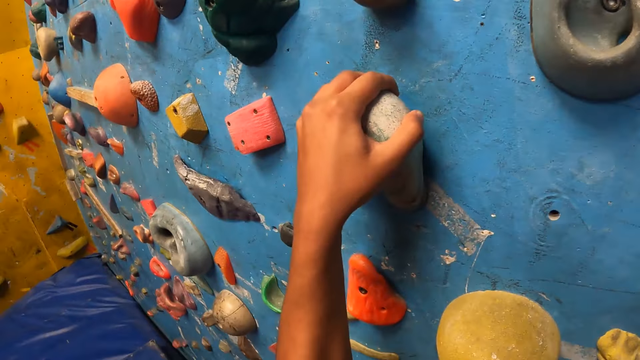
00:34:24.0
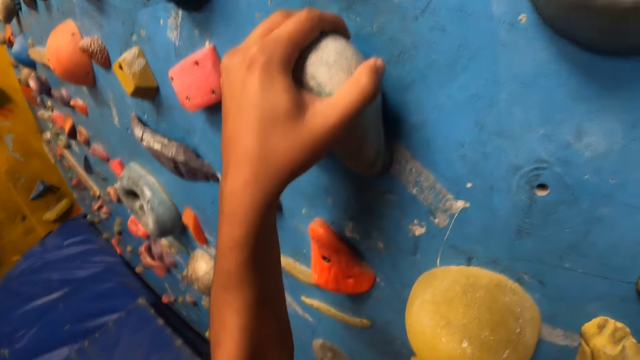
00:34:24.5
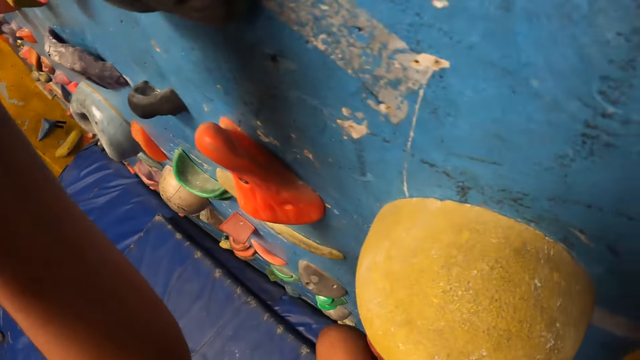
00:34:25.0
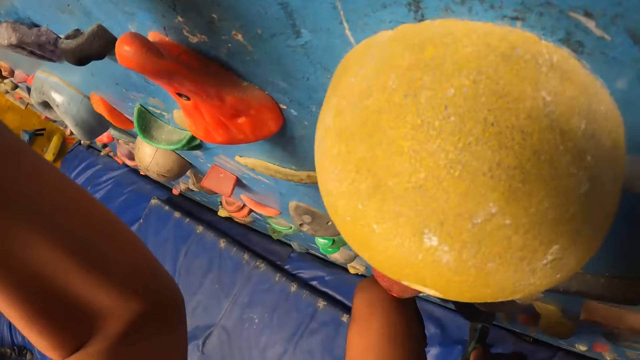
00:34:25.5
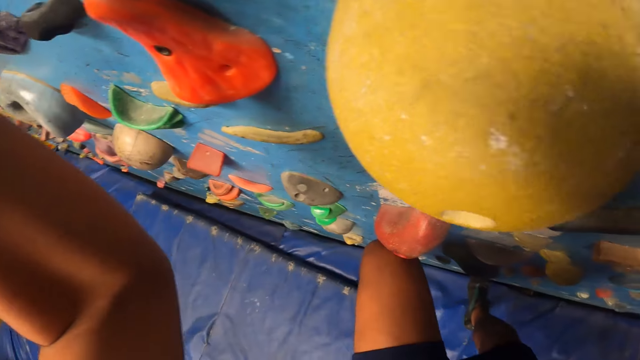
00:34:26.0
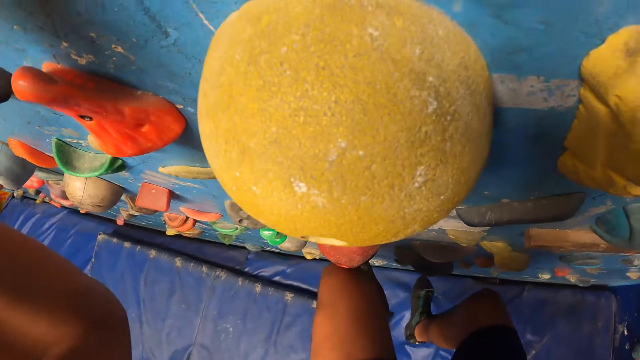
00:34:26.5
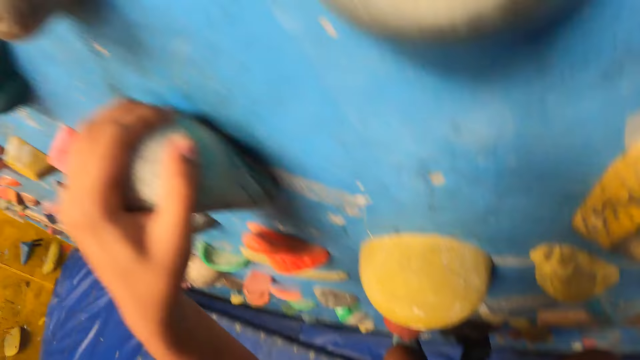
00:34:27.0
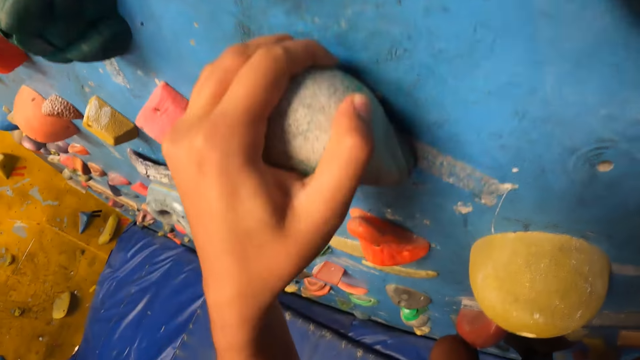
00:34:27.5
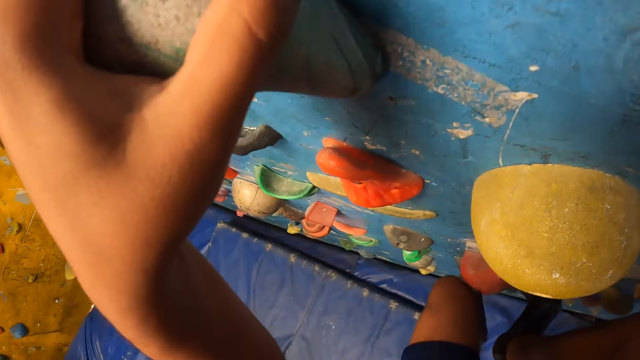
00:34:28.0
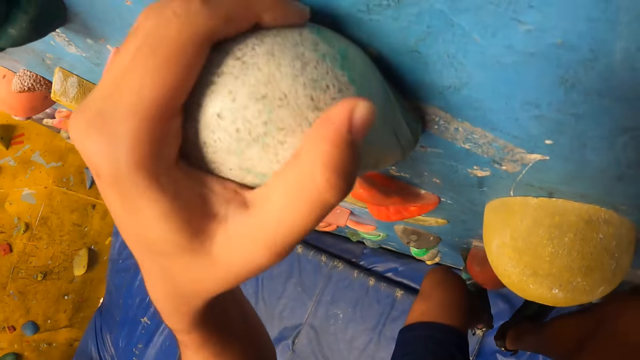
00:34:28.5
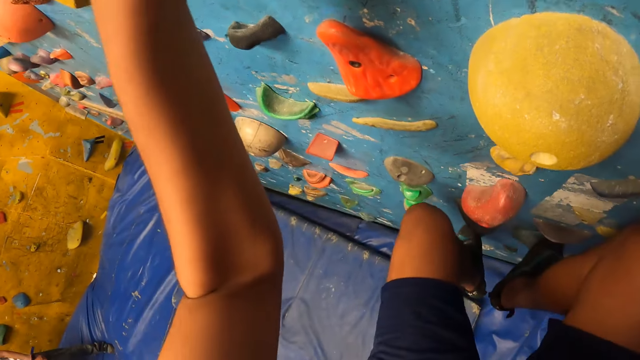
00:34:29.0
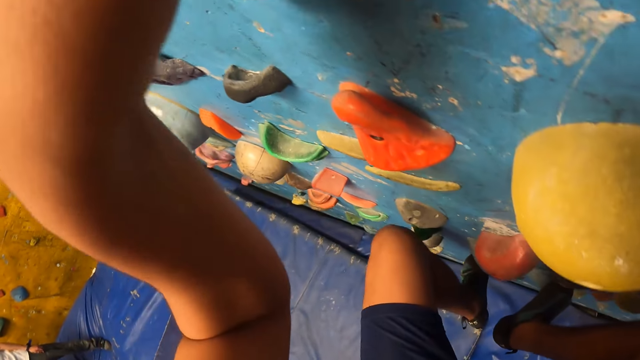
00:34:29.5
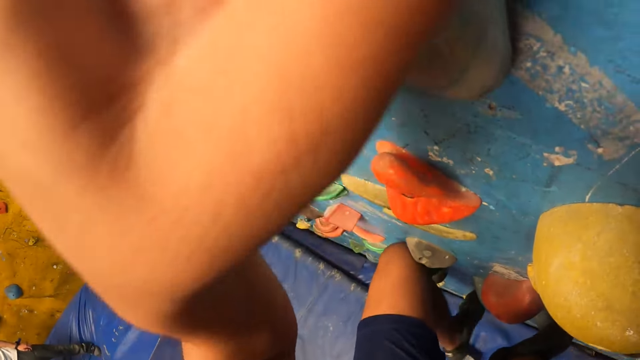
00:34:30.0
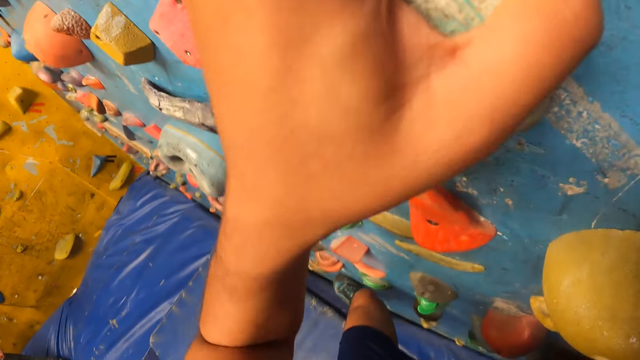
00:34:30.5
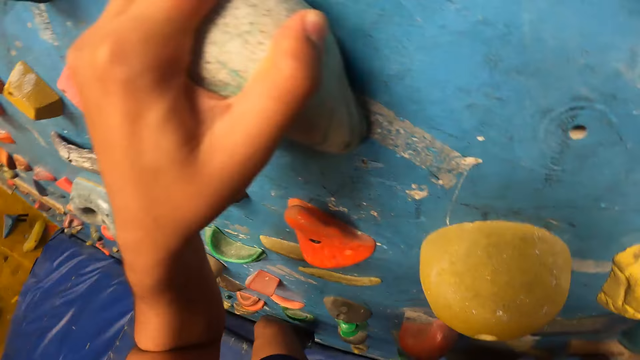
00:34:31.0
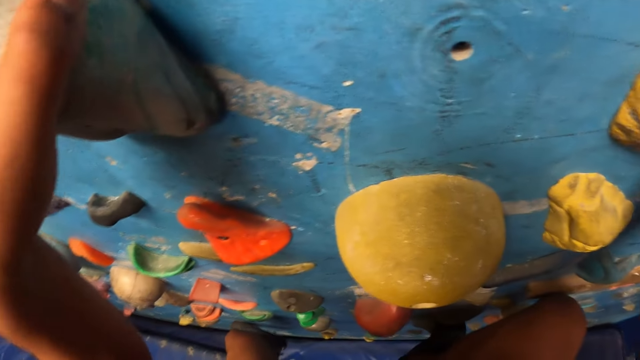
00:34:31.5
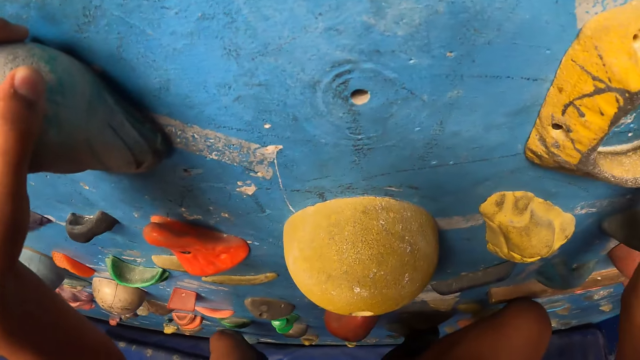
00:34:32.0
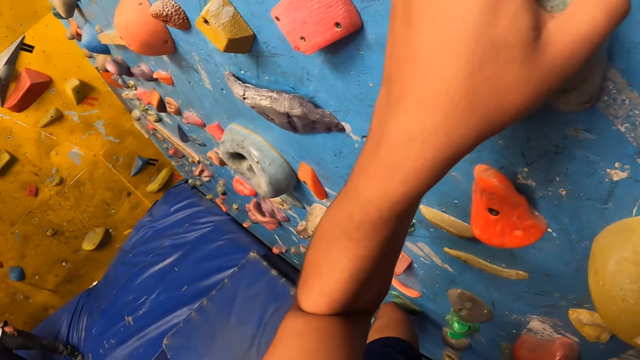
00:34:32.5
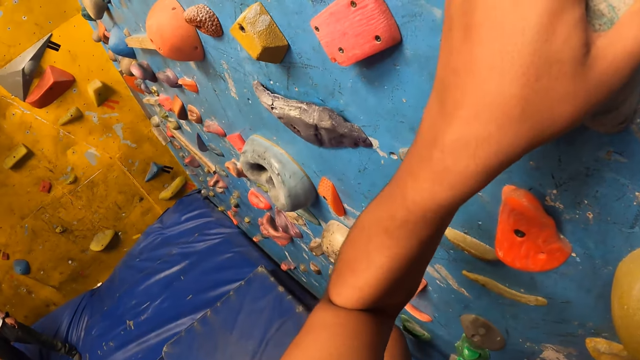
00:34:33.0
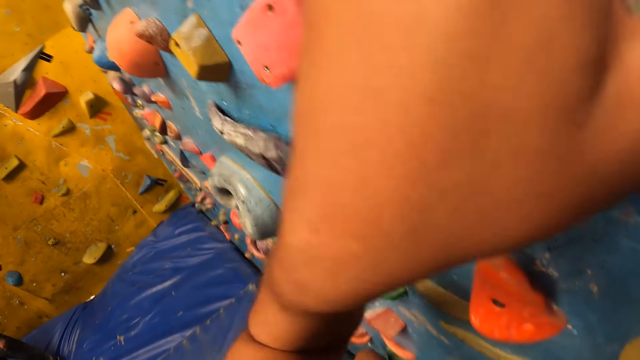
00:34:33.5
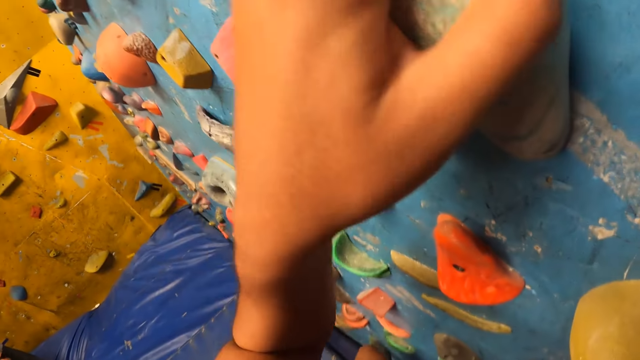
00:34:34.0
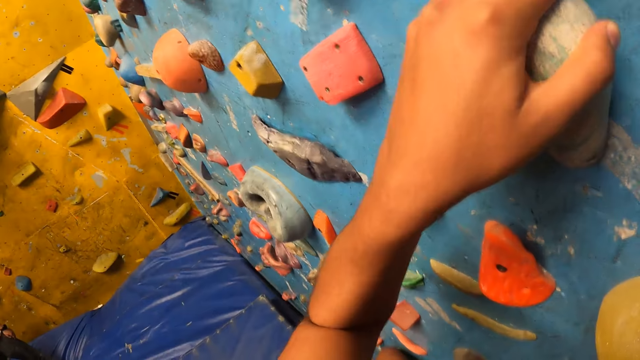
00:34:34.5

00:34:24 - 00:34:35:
The camera wearer looks around. She steps on a climbing hold with her right leg. She climbs on the wall. She steps on a climbing hold with her left leg. She climbs on the wall again. She looks around.

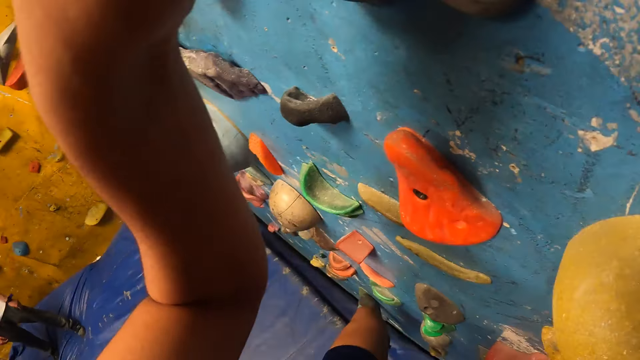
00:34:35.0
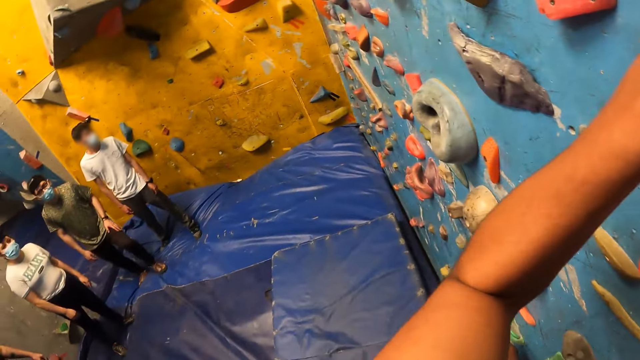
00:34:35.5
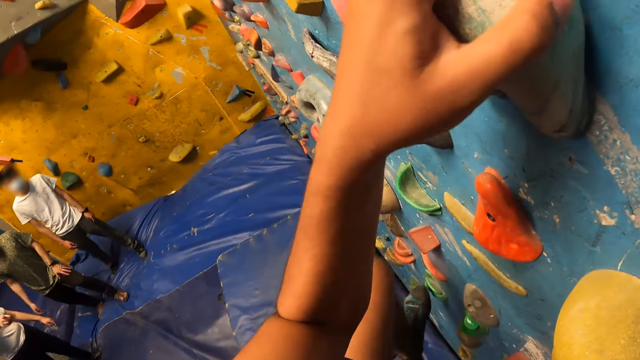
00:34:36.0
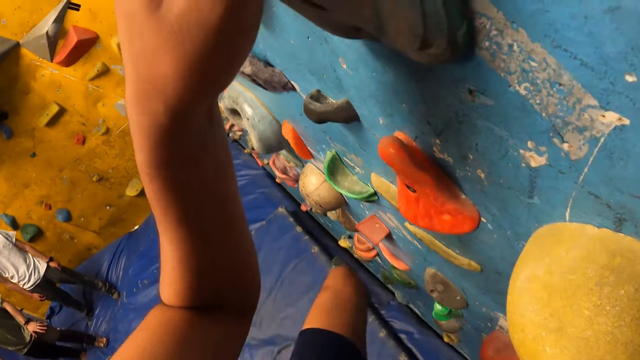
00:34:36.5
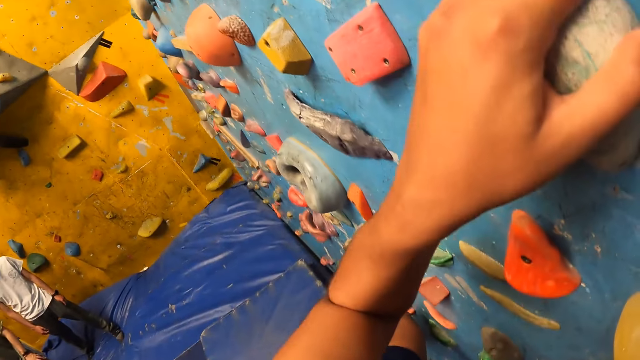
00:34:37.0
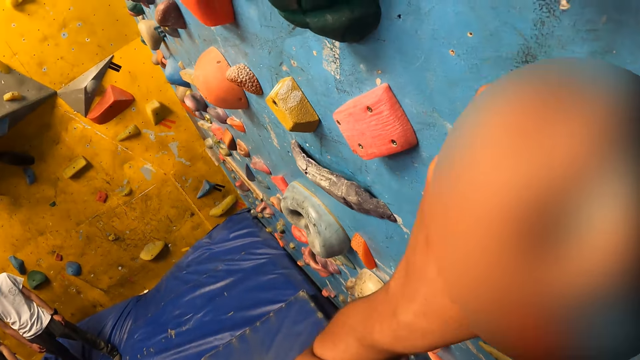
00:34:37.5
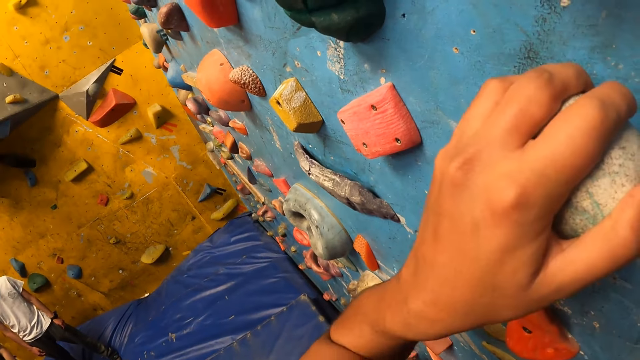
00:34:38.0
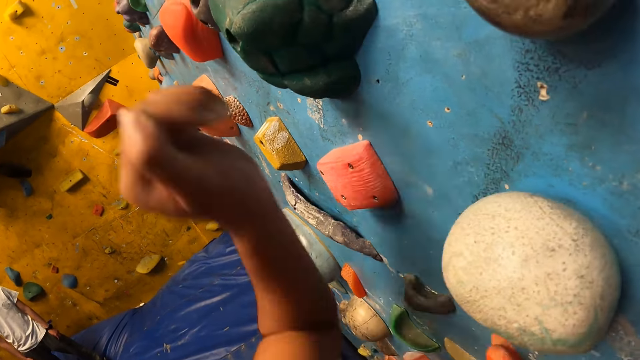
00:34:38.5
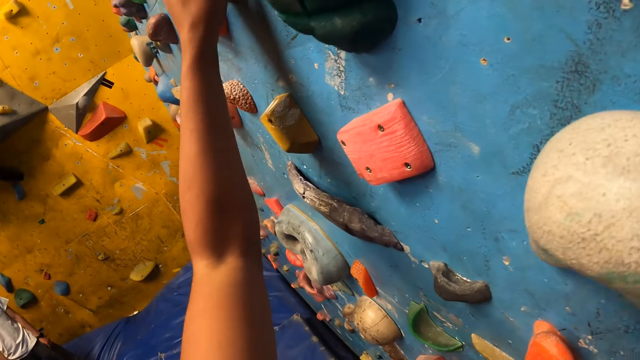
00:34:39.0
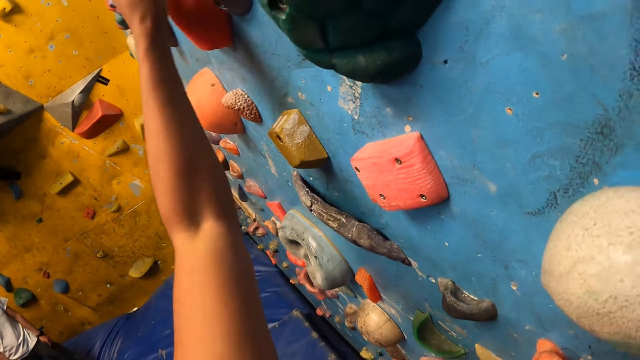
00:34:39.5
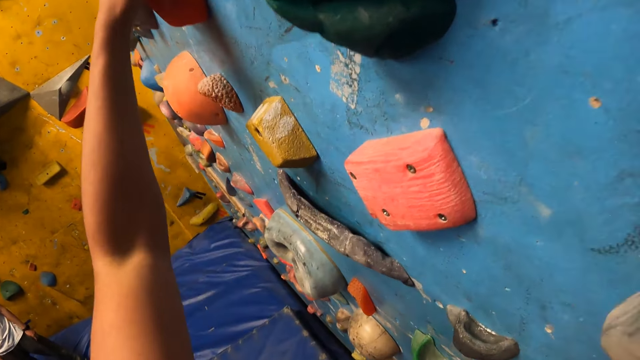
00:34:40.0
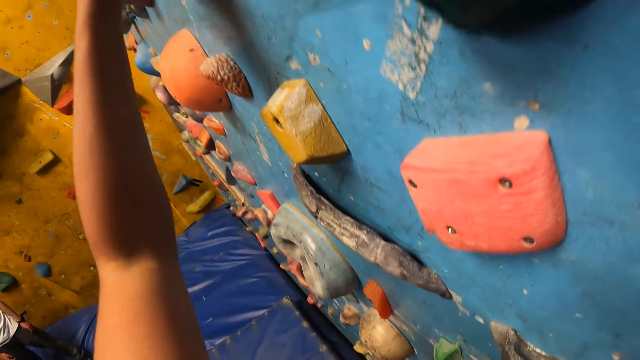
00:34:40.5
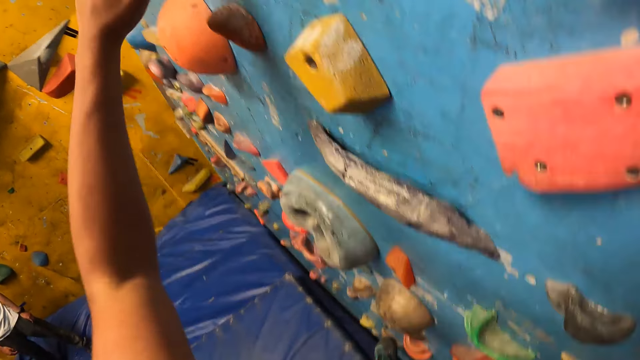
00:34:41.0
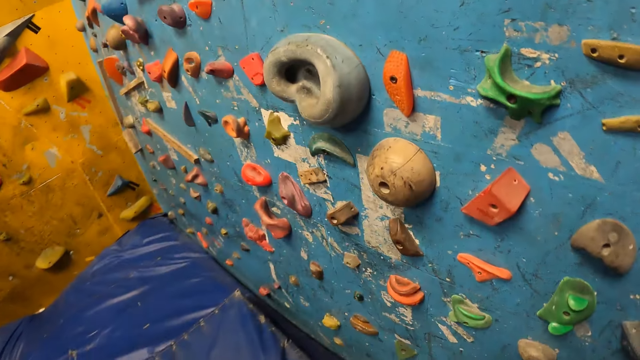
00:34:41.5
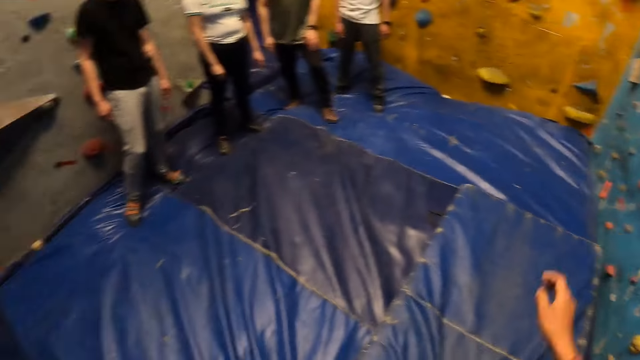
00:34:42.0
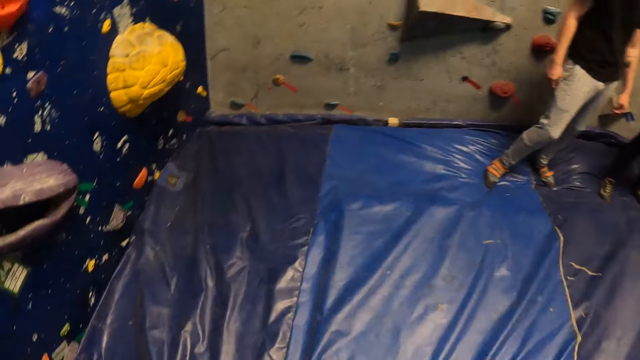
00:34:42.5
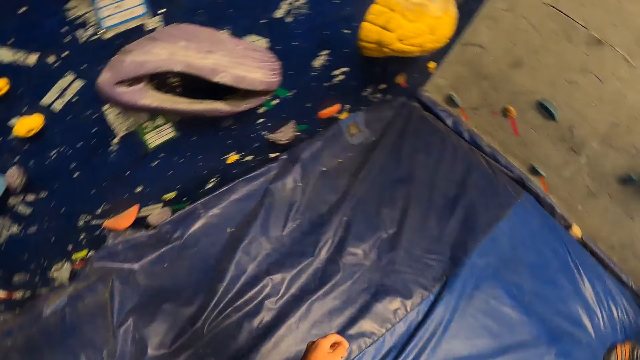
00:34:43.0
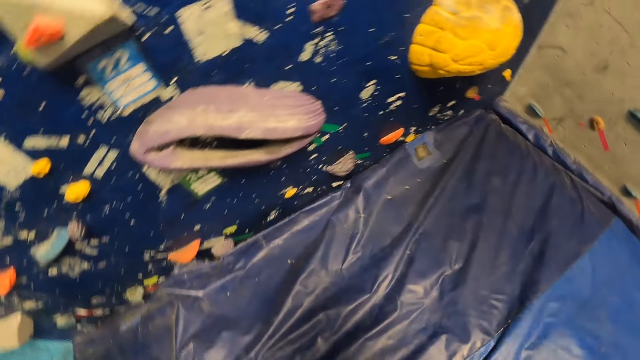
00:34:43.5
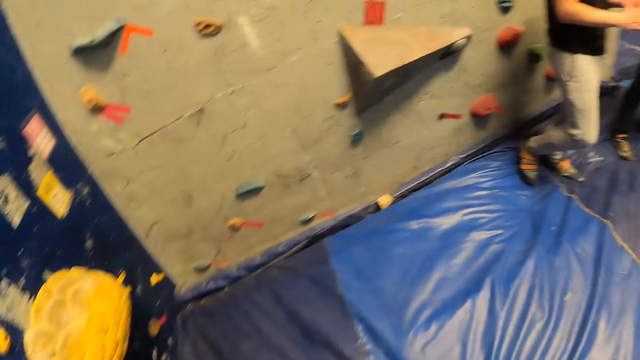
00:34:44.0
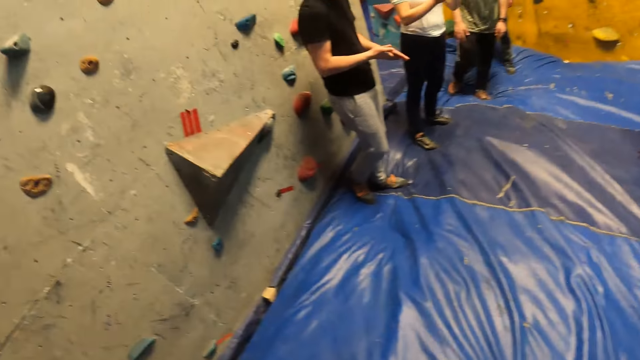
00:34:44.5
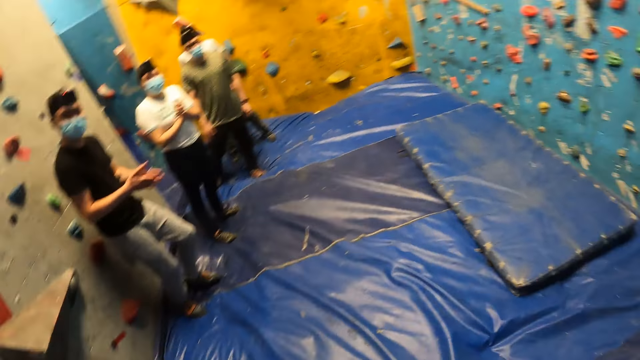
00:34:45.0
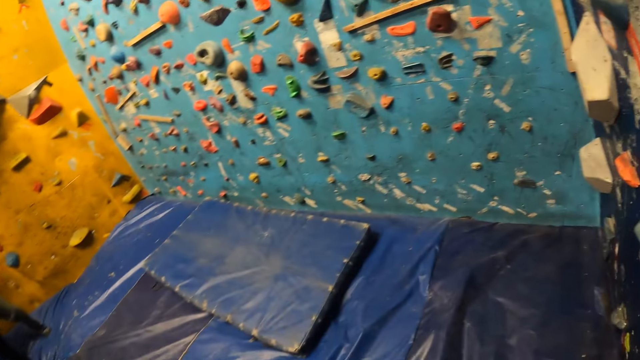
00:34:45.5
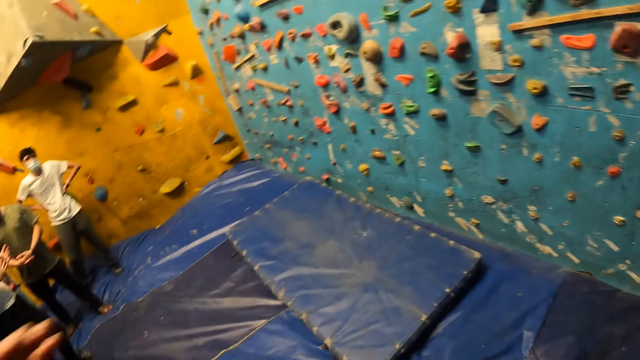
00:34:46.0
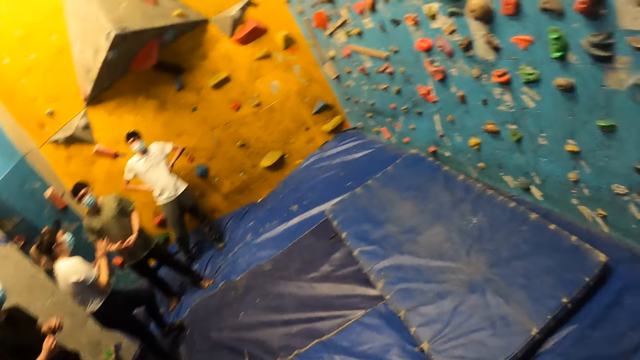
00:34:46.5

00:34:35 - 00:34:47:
A woman points her right hand at the camera wearer. The camera wearer steps on a climbing hold with her left leg. She climbs on the wall. She steps on a climbing hold with her left leg again. She holds a climbing hold with her left hand. She gets down from the climbing wall. She turns around. A man claps his hands. The woman claps her hands. The camera wearer turns around again.
